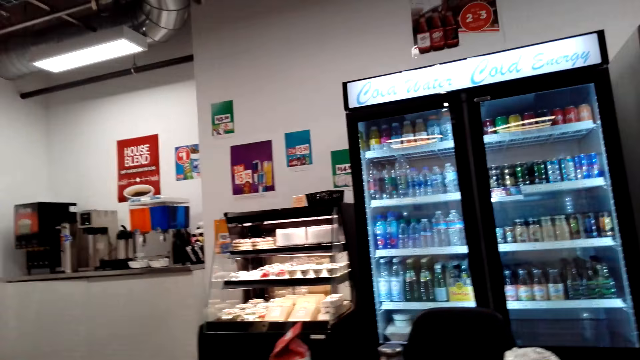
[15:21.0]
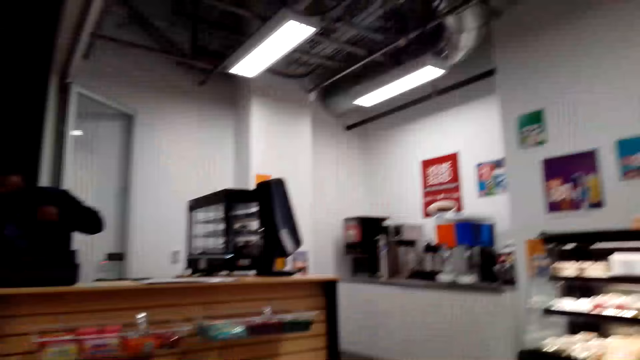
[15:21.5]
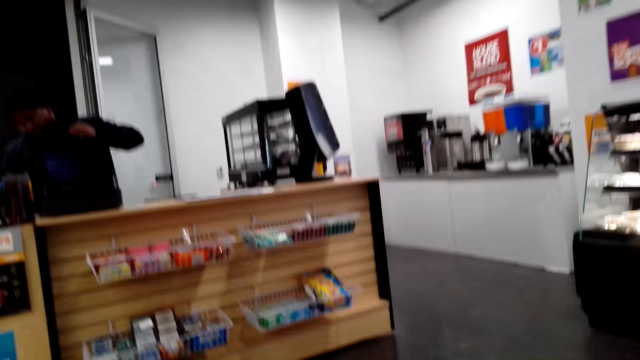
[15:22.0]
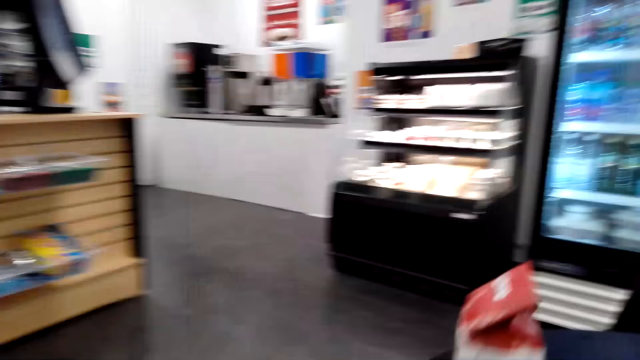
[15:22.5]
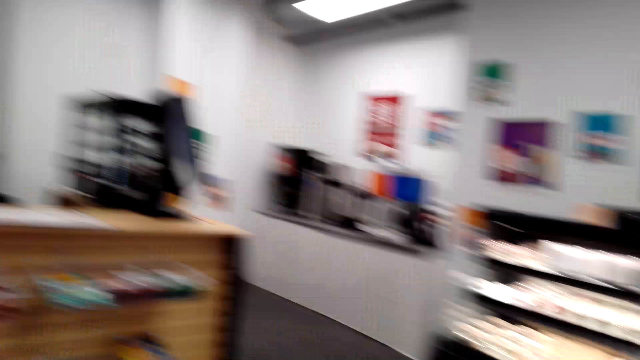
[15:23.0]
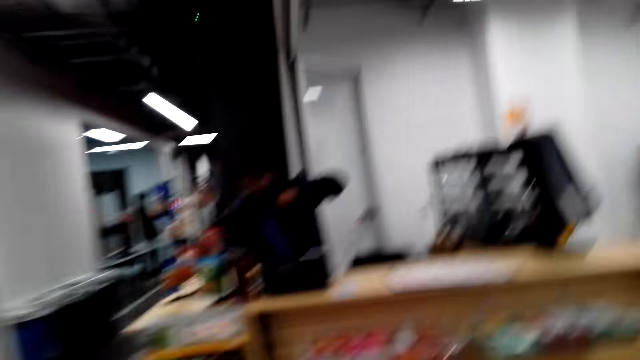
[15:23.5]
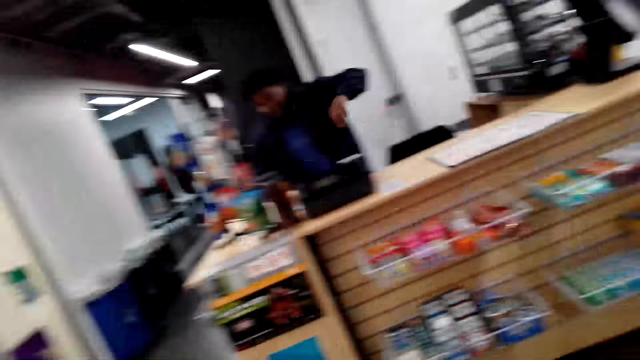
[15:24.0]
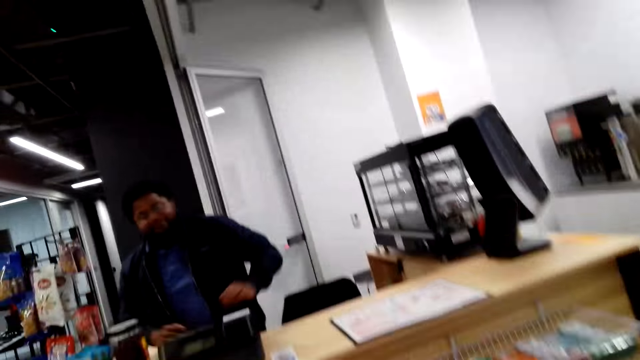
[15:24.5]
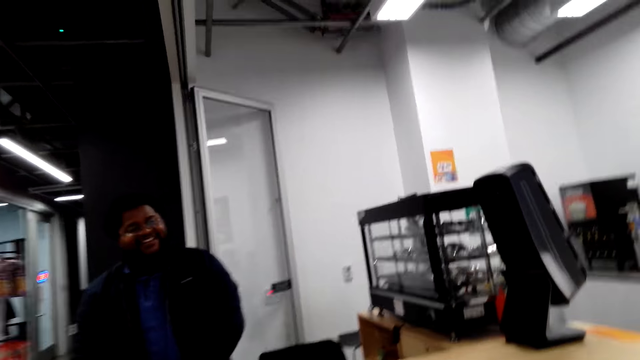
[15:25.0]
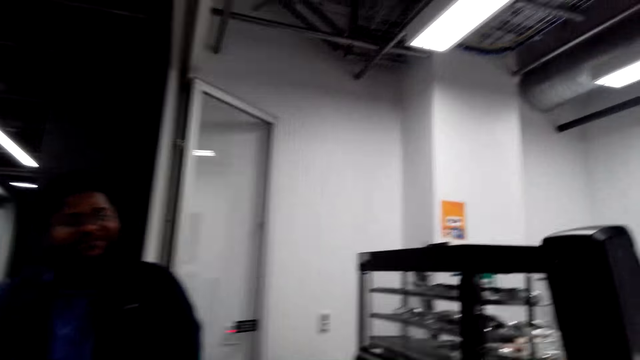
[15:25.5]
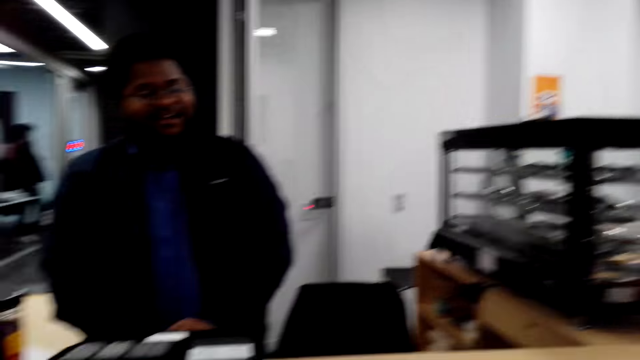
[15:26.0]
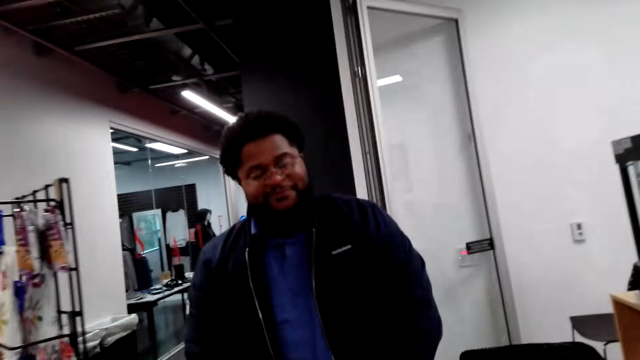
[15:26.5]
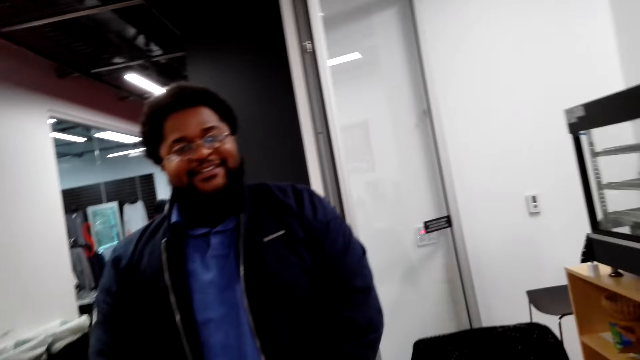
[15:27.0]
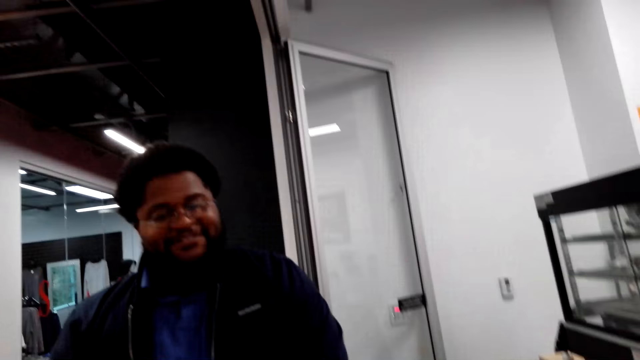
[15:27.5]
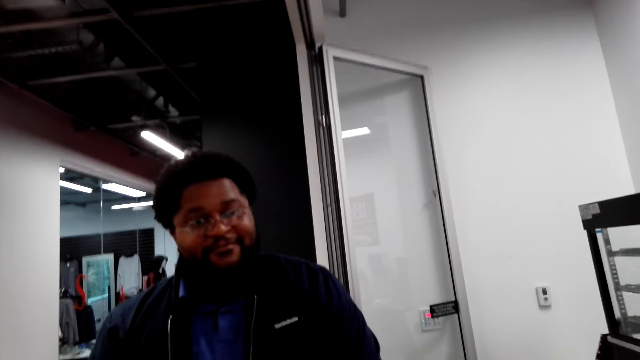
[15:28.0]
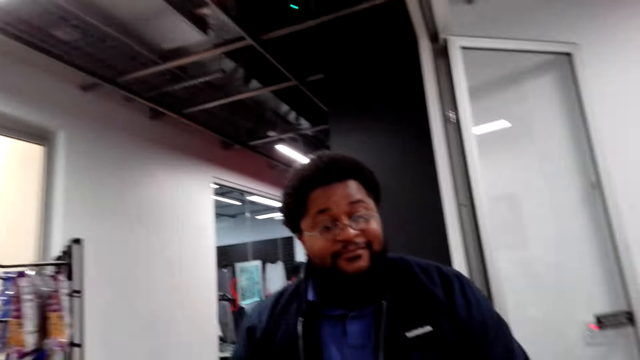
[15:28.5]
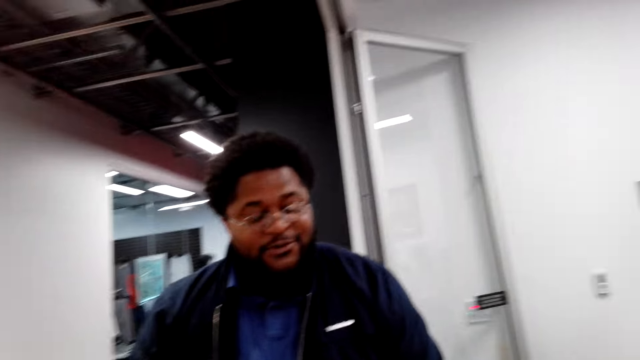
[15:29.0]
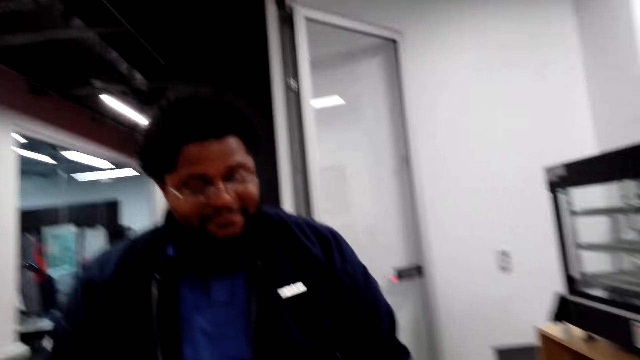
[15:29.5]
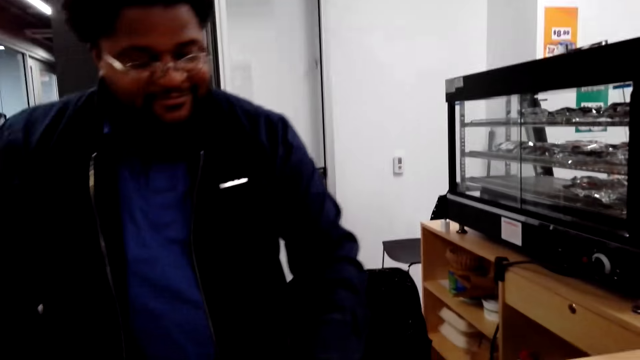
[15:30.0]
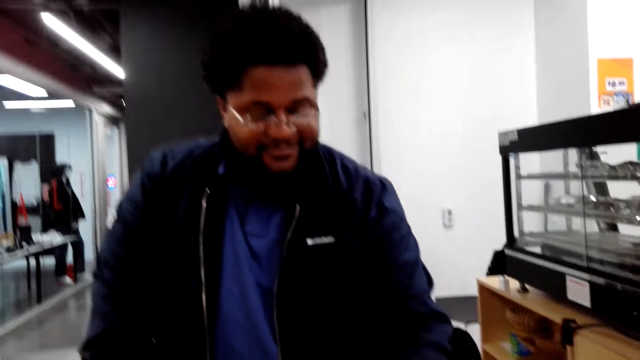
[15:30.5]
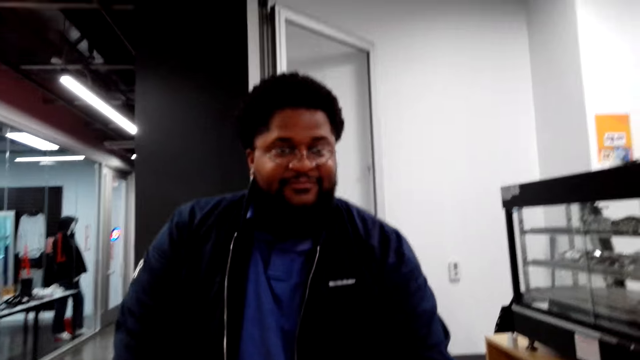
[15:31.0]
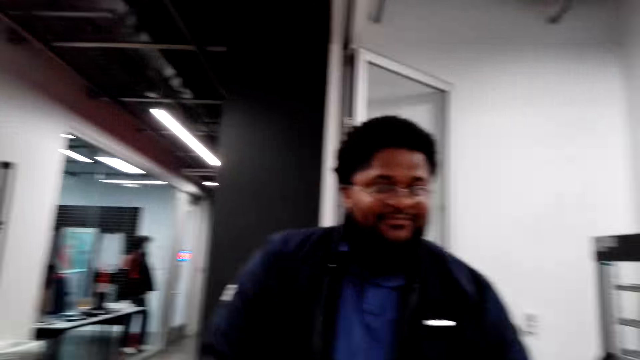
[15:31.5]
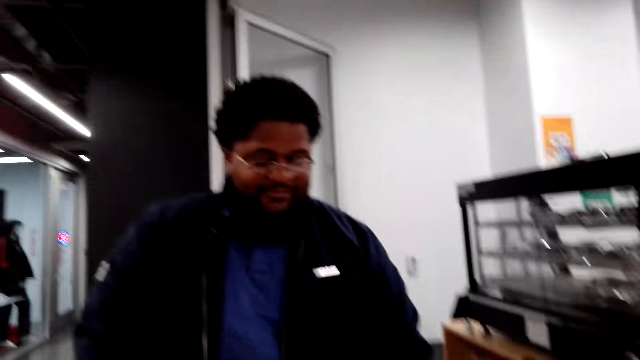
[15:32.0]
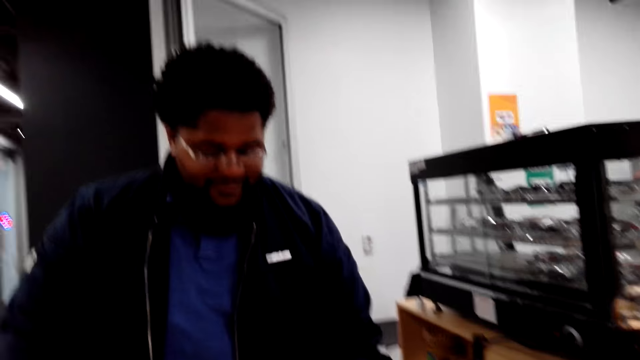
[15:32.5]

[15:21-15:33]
The camera wearer stands up, looks at a person, and walks. They talk to the person. The person talks to the camera wearer. The person looks at the sandwich.

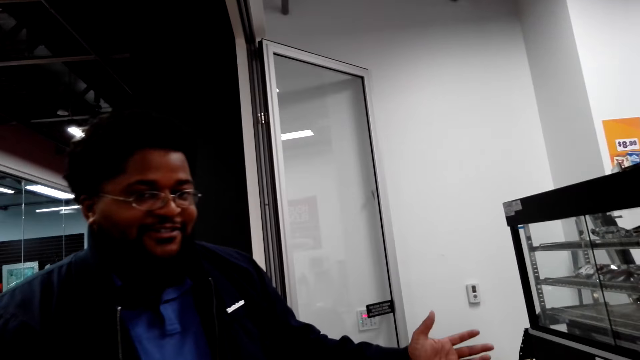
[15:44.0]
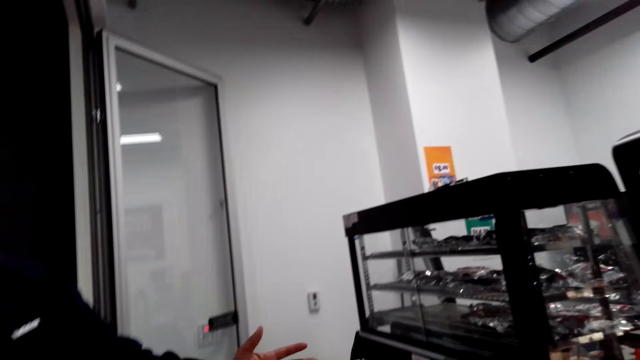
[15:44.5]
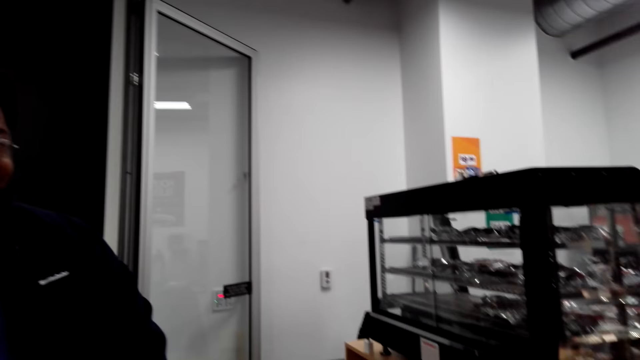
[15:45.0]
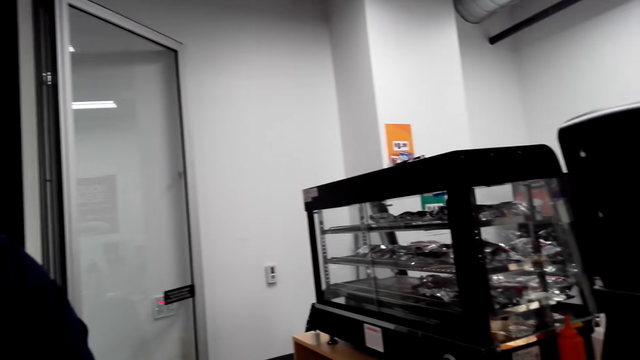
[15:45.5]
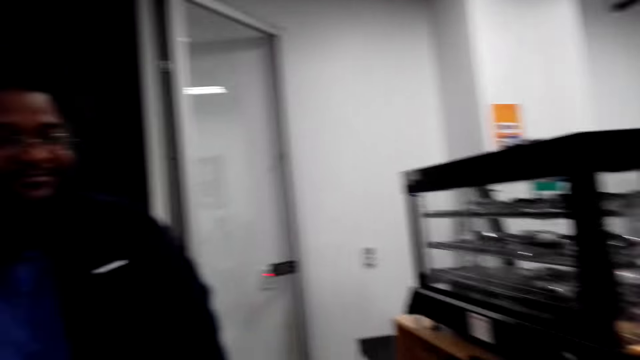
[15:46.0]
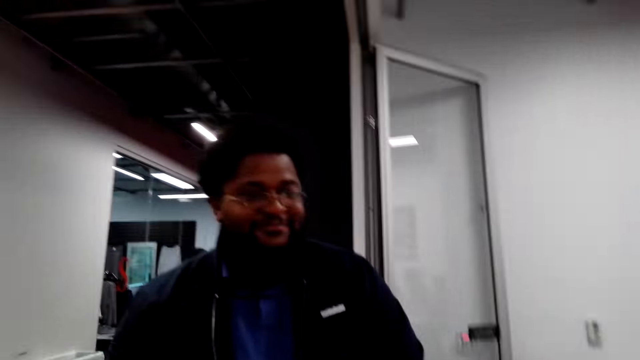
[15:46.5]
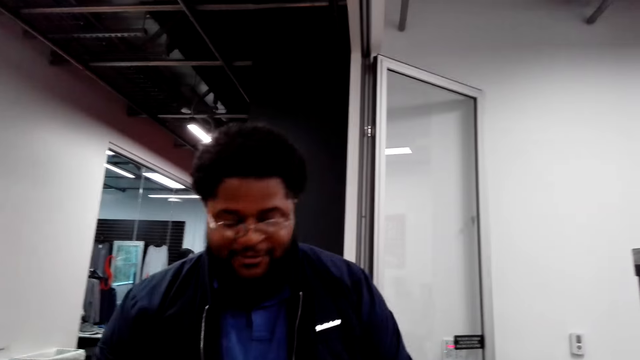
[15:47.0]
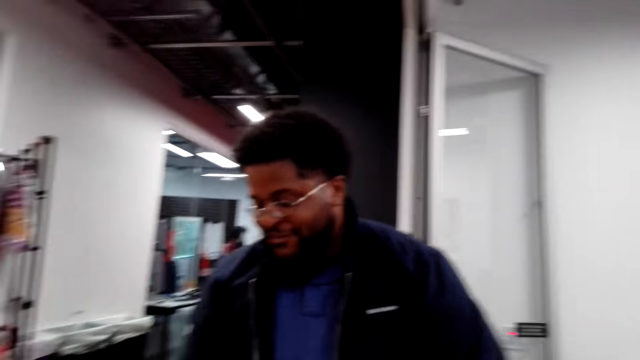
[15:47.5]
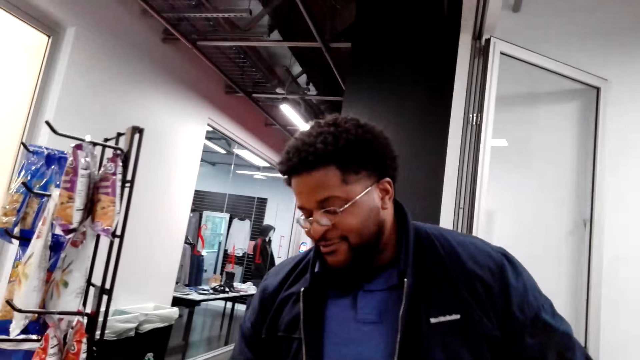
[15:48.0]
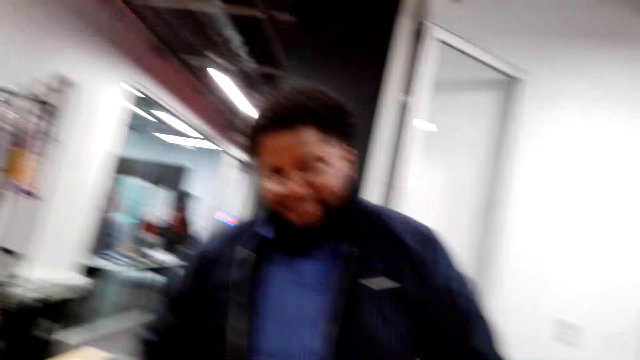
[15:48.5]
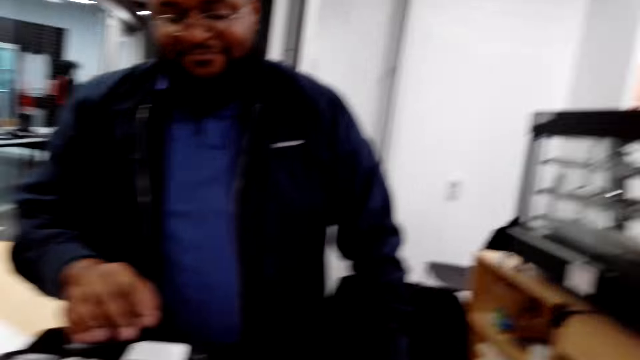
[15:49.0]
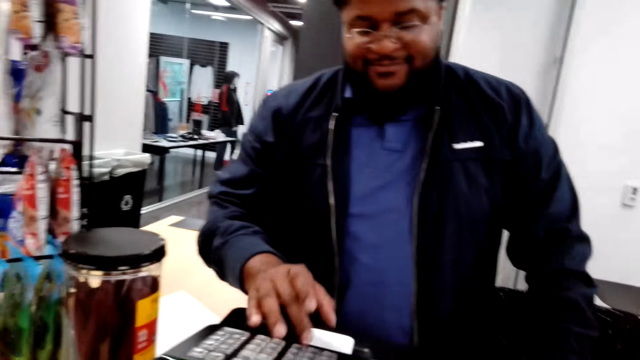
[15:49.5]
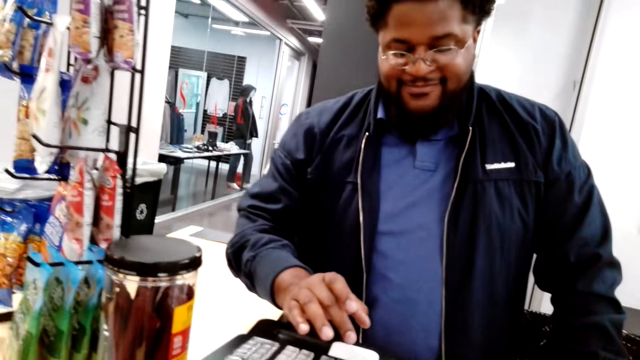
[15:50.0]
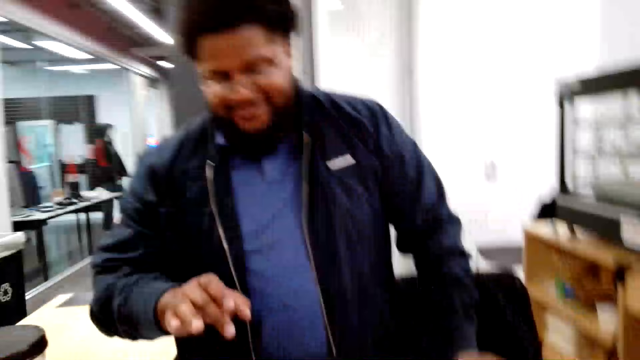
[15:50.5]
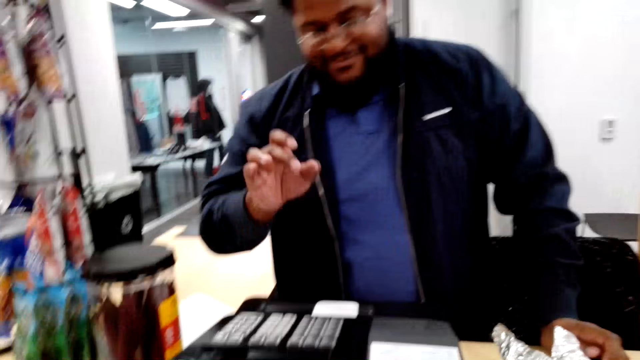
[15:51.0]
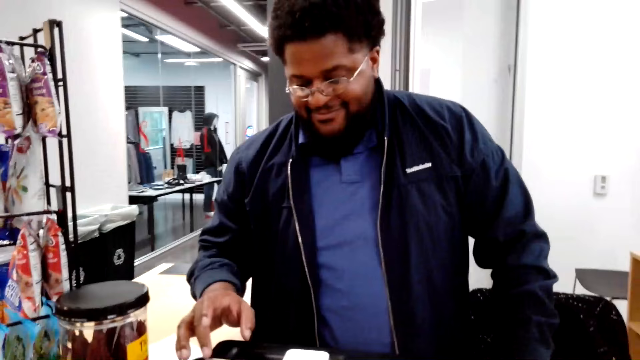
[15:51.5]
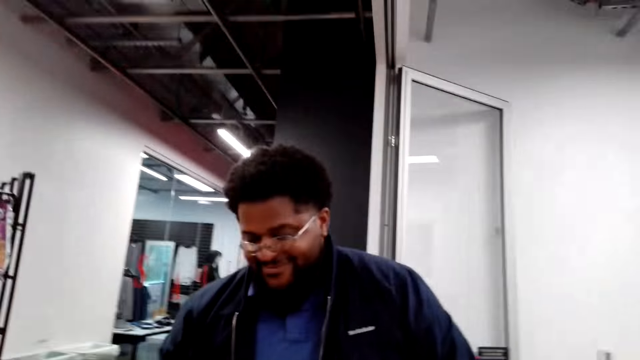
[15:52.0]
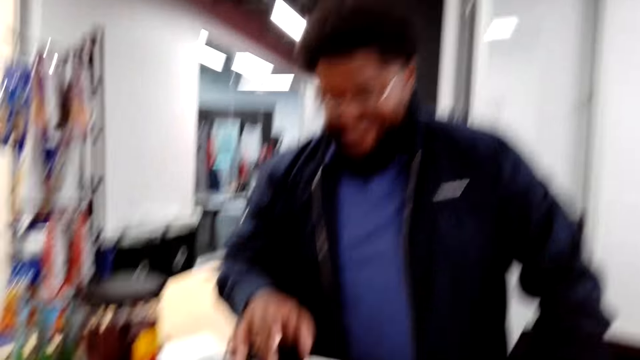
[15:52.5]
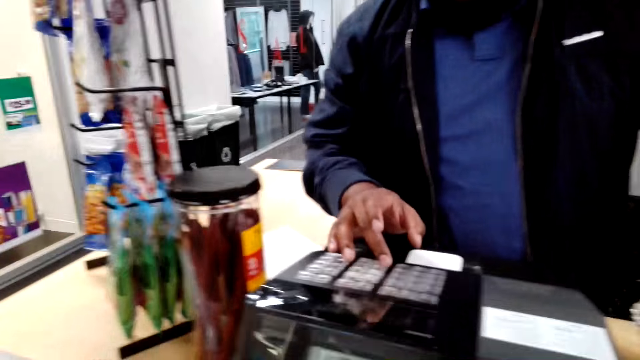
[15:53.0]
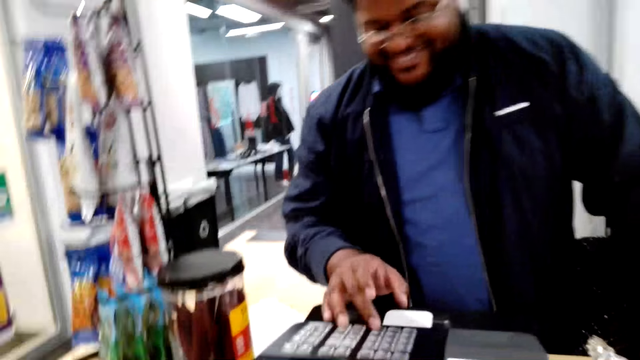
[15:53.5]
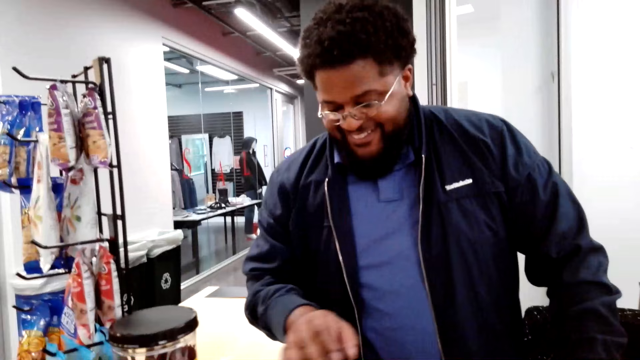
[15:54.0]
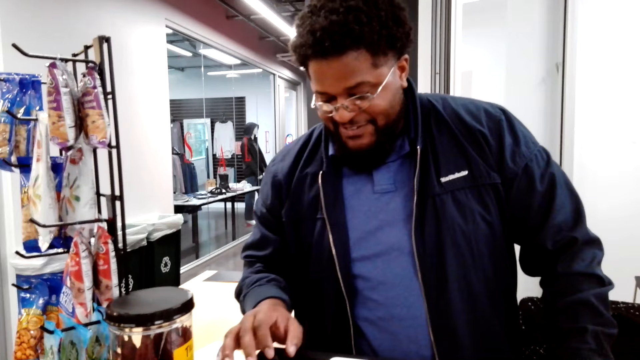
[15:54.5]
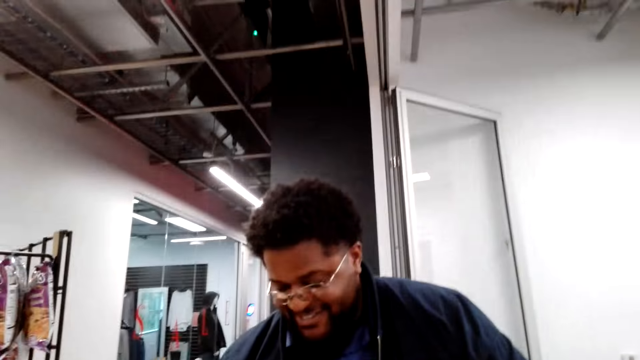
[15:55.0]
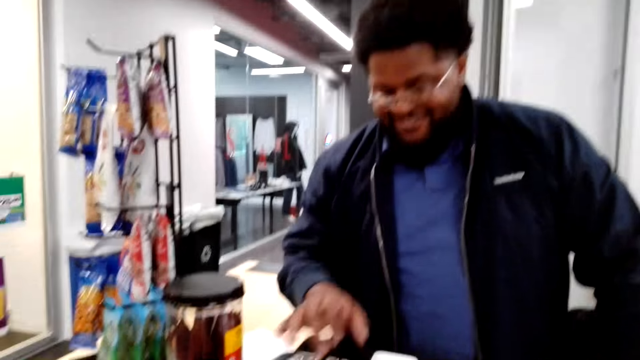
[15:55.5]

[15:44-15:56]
The person points at the counter. The person operates the cash register.
